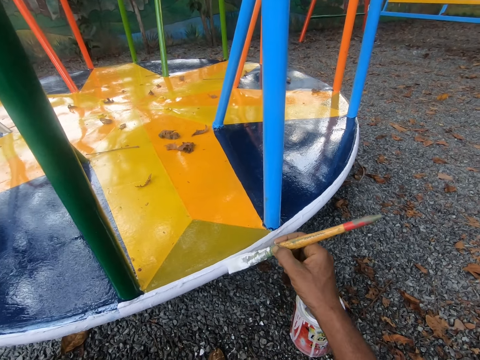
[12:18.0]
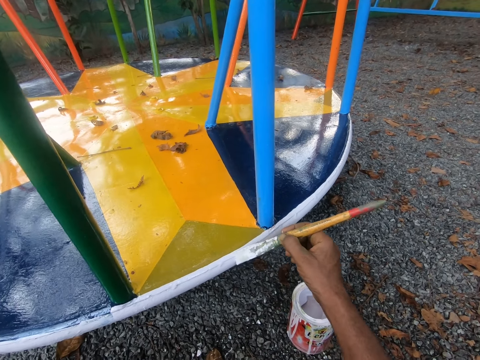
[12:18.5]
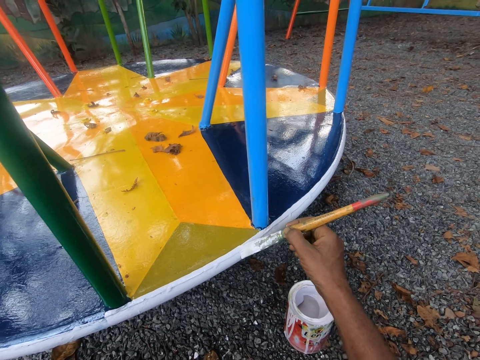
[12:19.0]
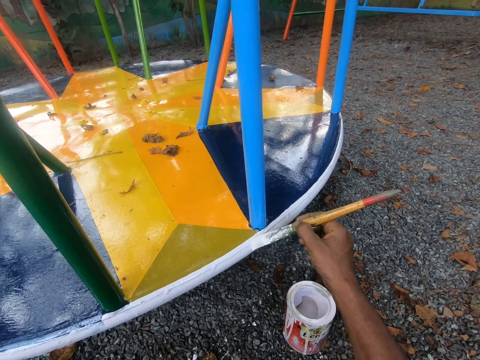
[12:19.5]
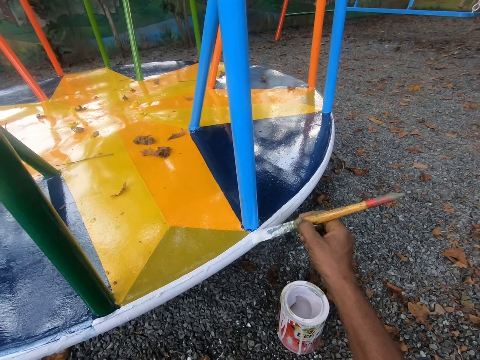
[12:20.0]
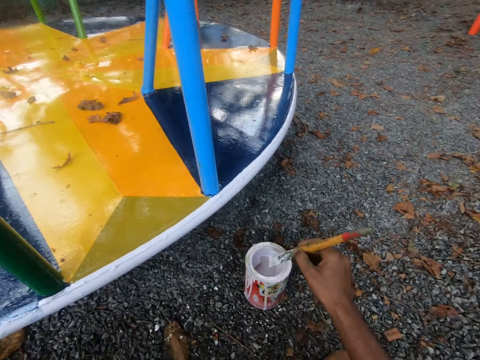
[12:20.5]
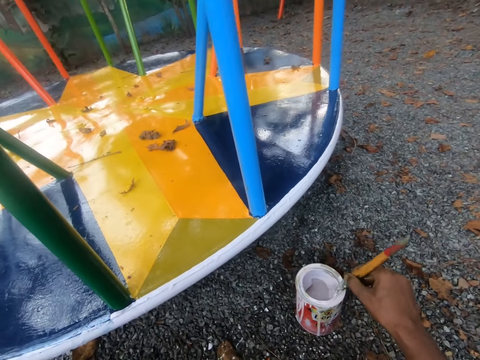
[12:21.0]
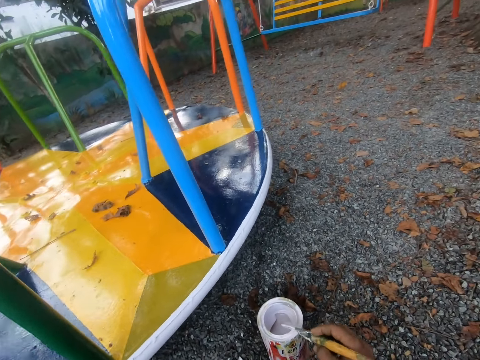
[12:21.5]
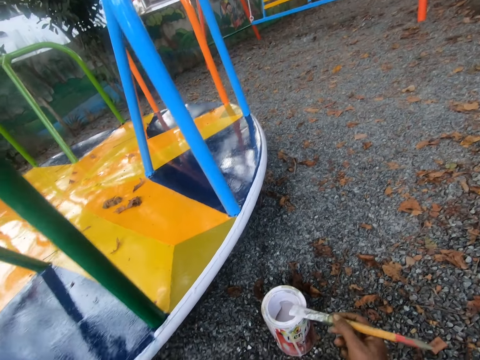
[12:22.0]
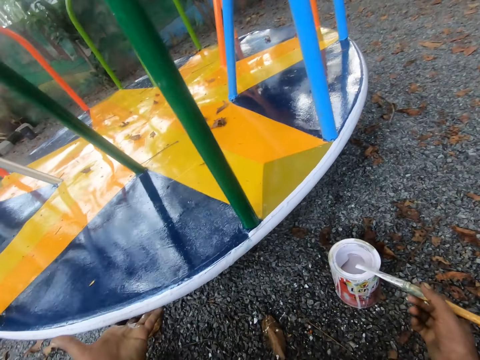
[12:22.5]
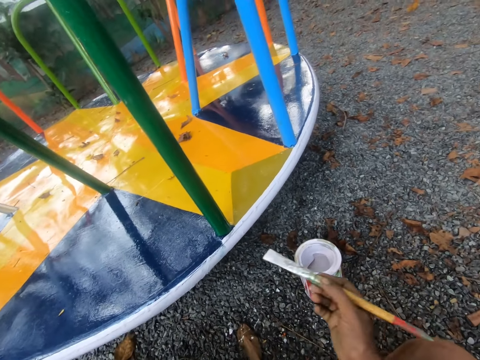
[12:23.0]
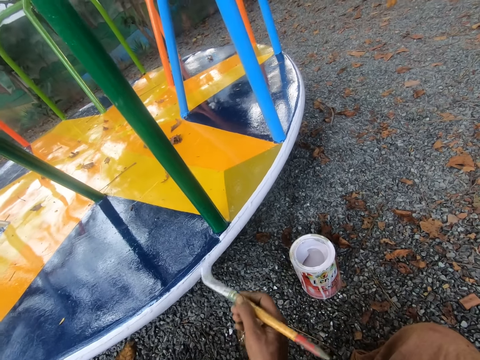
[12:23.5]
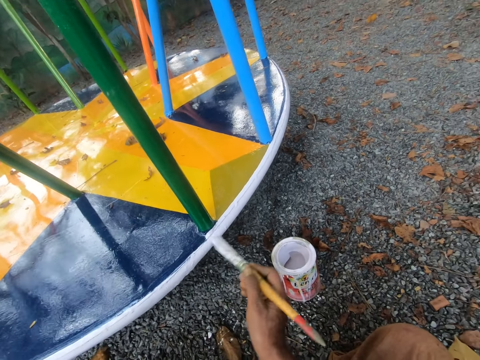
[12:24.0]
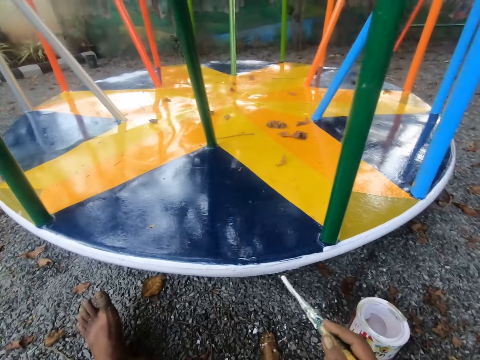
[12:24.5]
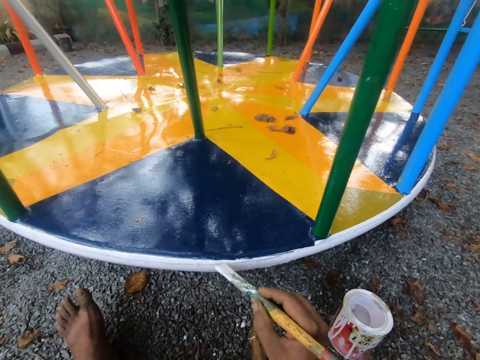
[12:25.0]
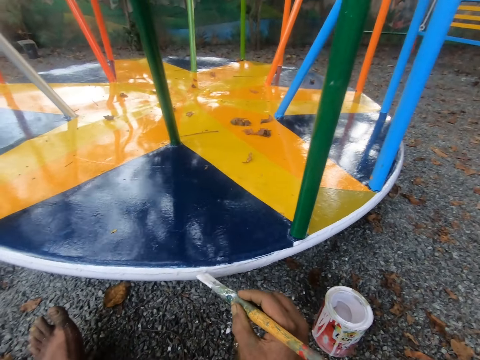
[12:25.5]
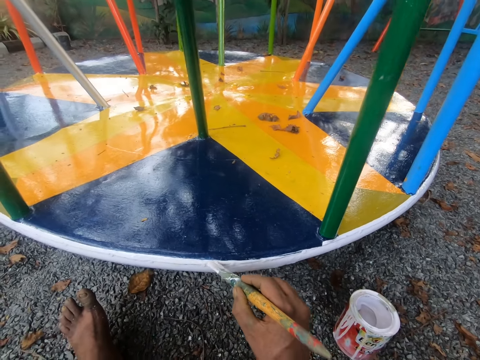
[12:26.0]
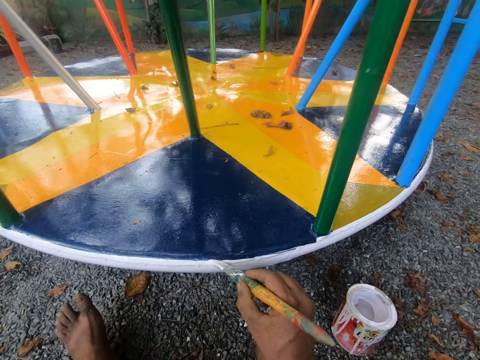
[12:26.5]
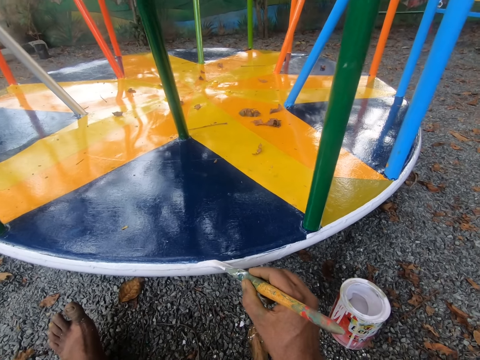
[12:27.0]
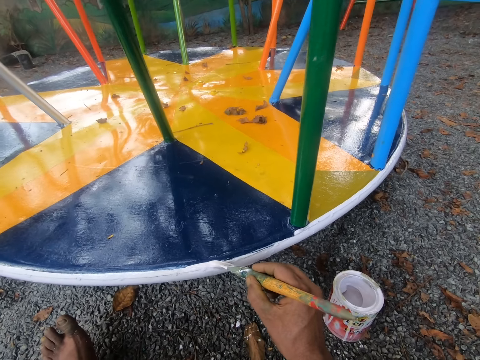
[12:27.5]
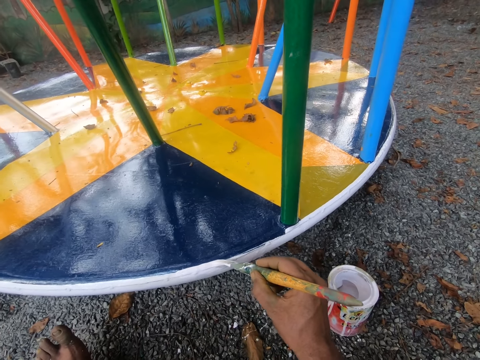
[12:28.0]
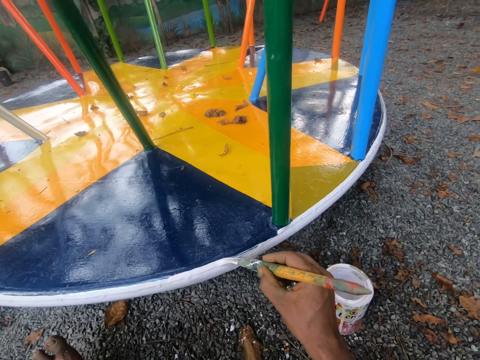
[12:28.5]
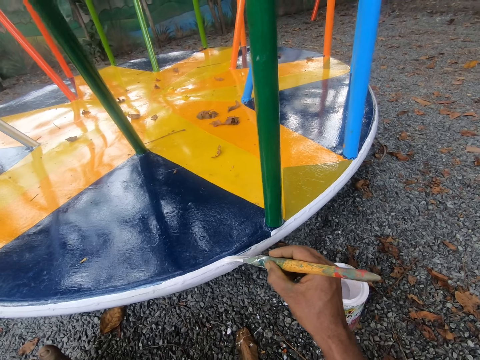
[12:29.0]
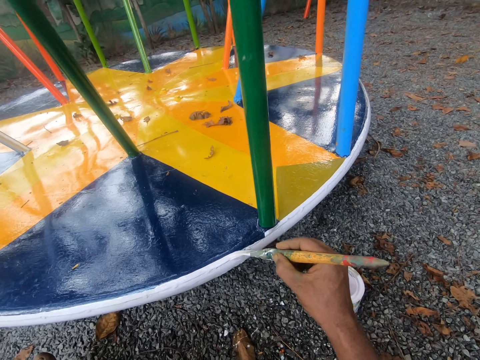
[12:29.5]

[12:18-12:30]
The camera wearer dips the paint brush in his right hand into the paint container on the ground. He wipes the paint brush in his right hand on the rim of the paint container. He adjusts the merry-go-round or swing. He releases the merry-go-round. He paints the swing with the paint brush in his right hand.

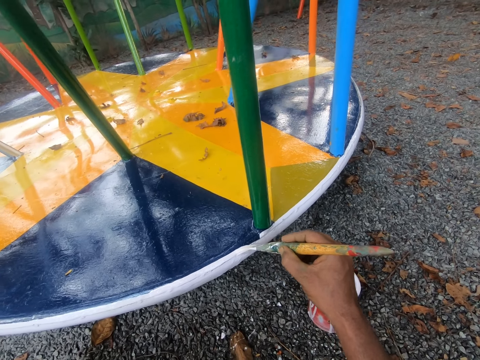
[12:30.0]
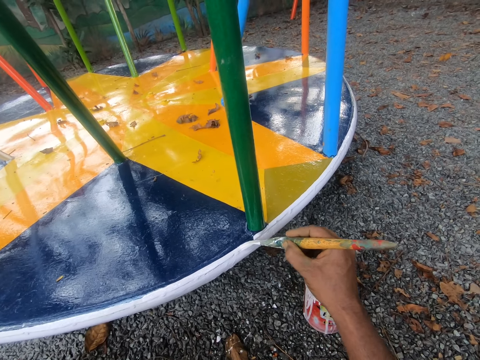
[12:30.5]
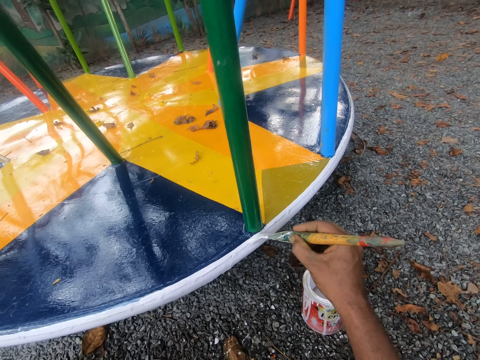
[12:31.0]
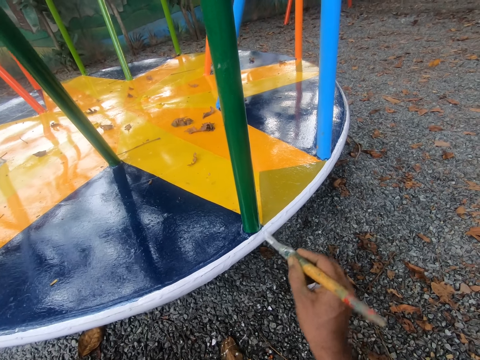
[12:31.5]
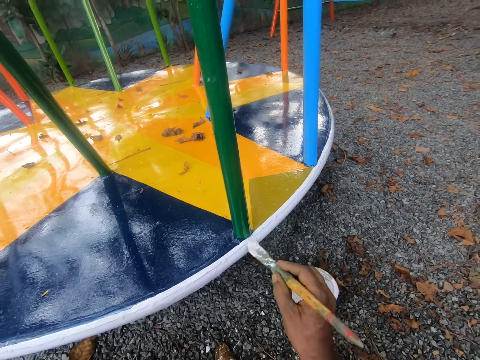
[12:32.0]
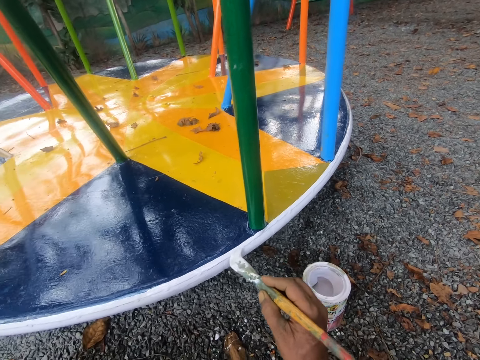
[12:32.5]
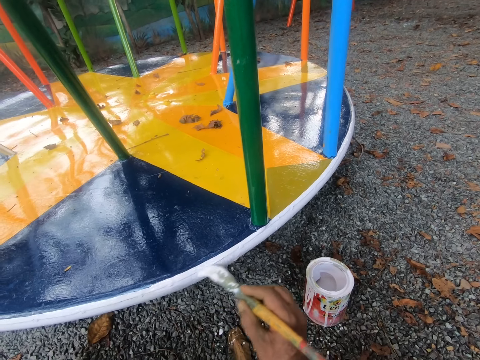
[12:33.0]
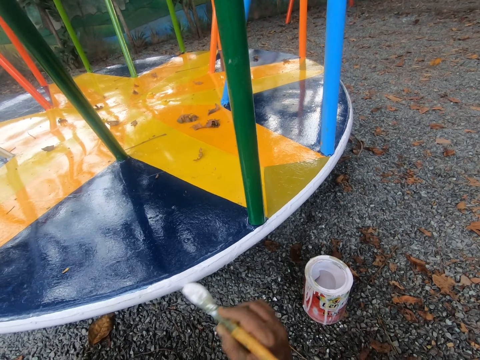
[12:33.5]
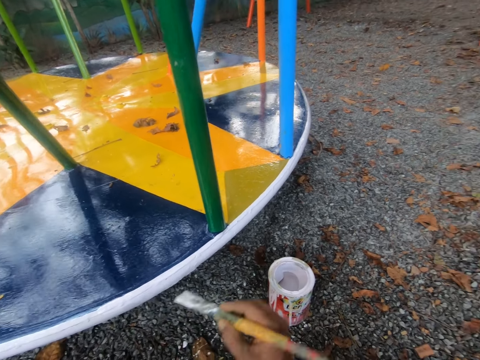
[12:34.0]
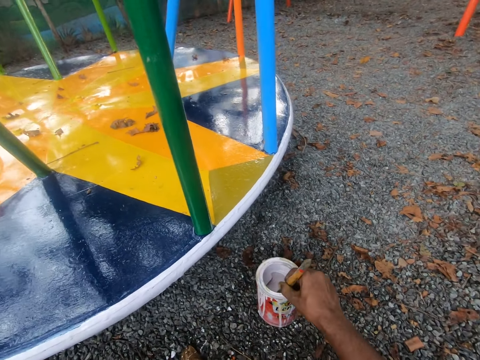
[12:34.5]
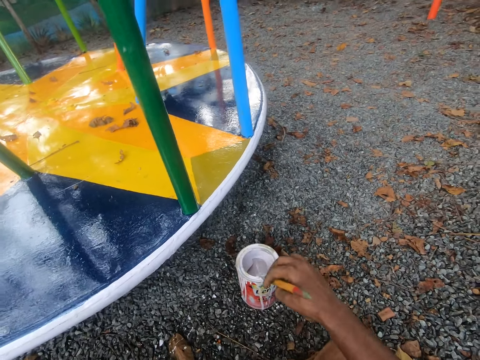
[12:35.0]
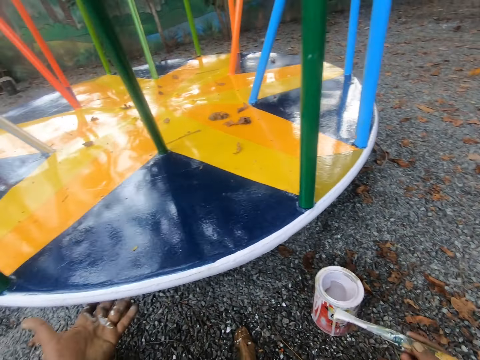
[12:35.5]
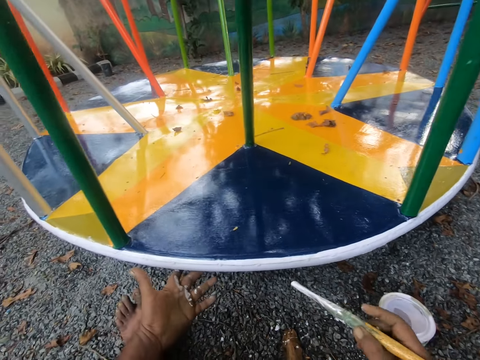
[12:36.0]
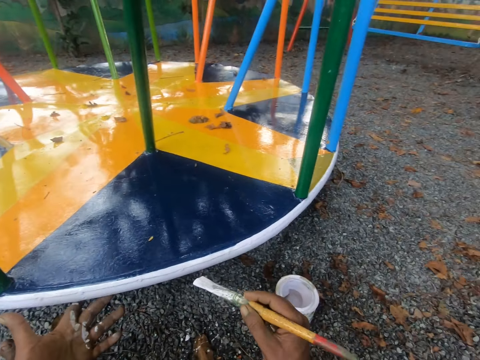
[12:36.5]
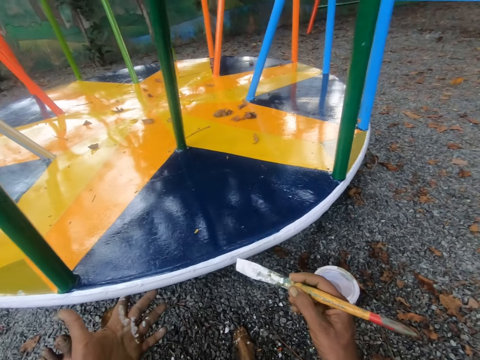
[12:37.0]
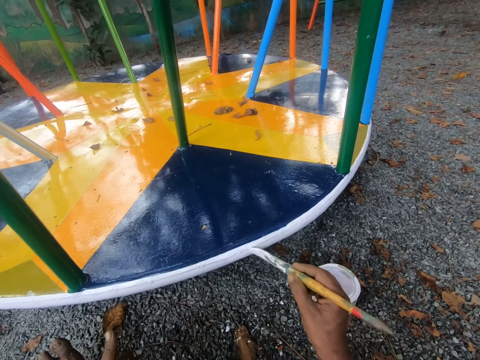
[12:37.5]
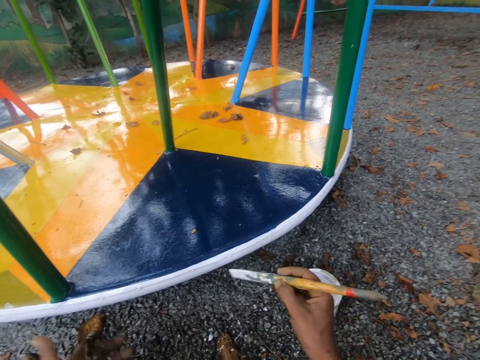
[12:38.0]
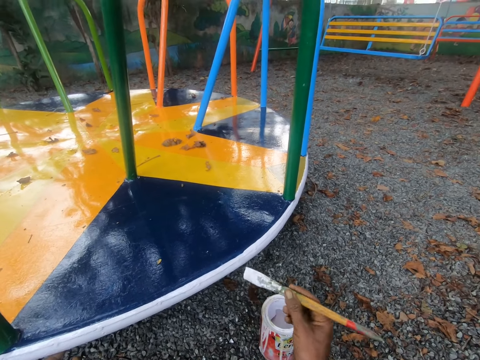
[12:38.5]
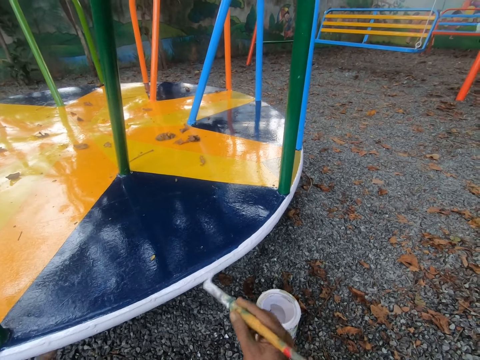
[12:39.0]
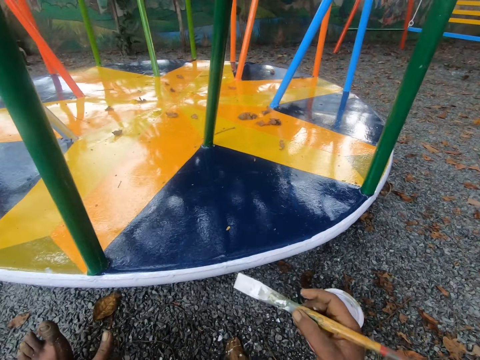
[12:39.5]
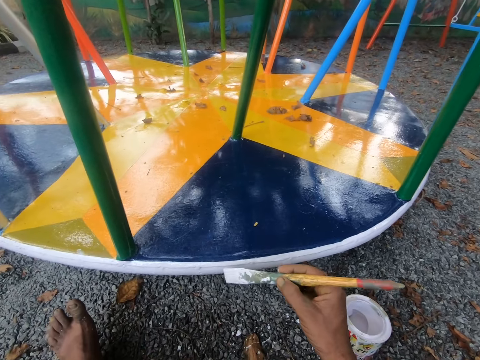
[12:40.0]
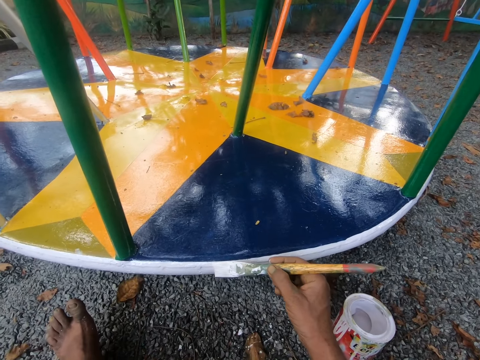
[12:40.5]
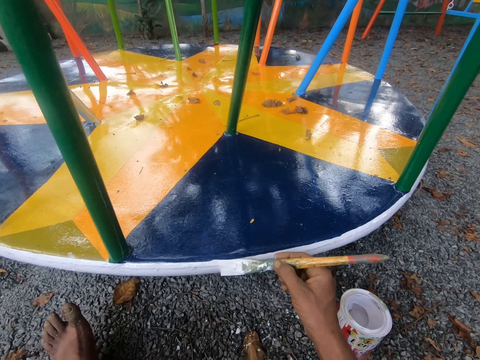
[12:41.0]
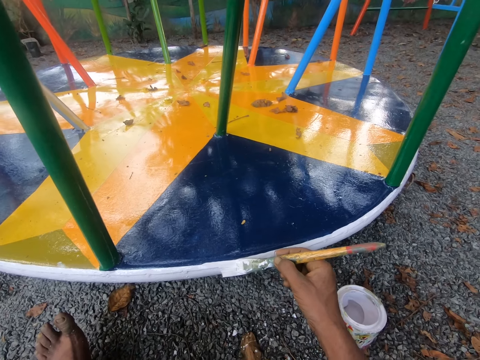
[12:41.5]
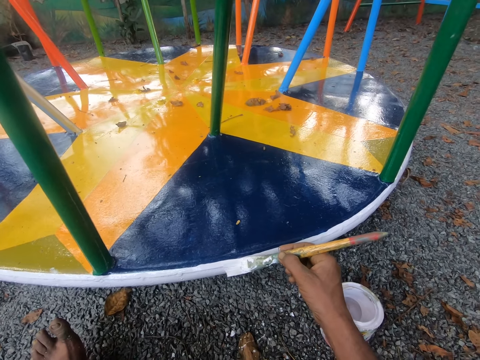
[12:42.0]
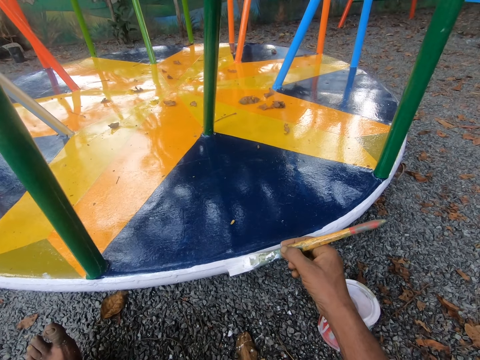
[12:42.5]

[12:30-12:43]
The camera wearer dips the paint brush in his right hand into the paint container on the ground. He wipes the paint brush in his right hand on the rim of the paint container. He paints the swing with the paint brush in his right hand.

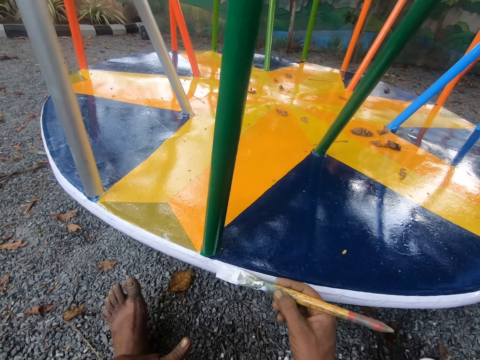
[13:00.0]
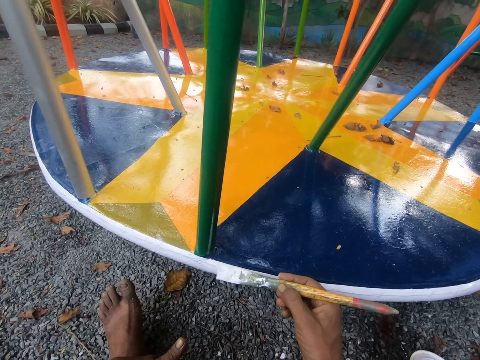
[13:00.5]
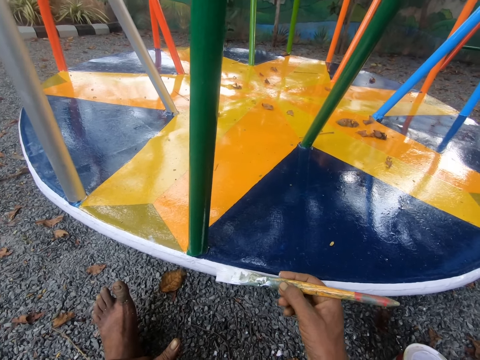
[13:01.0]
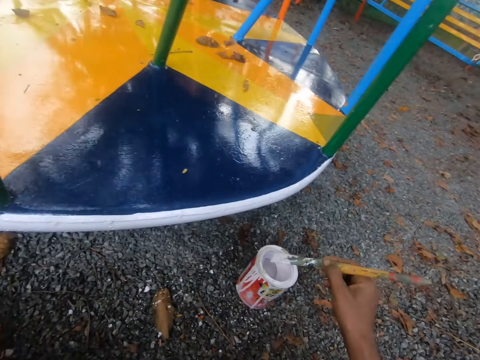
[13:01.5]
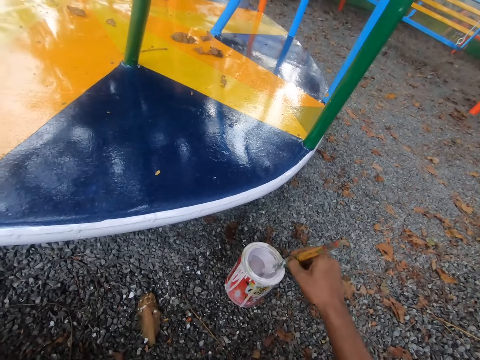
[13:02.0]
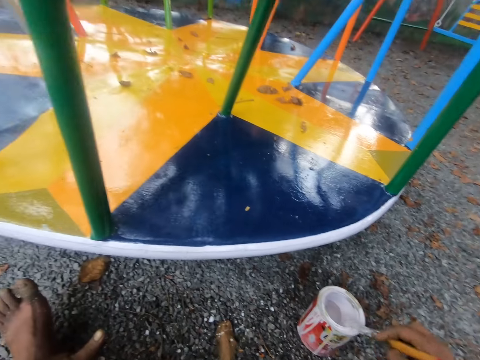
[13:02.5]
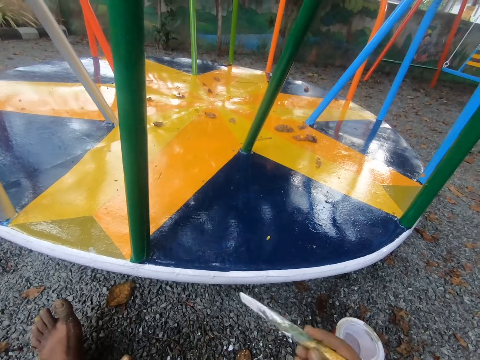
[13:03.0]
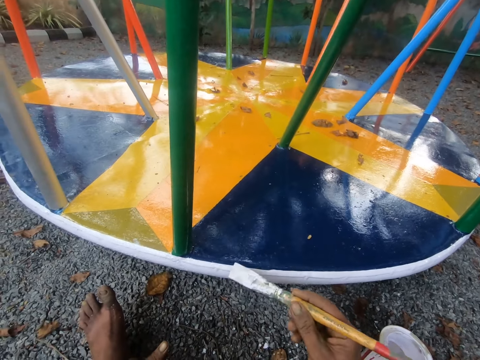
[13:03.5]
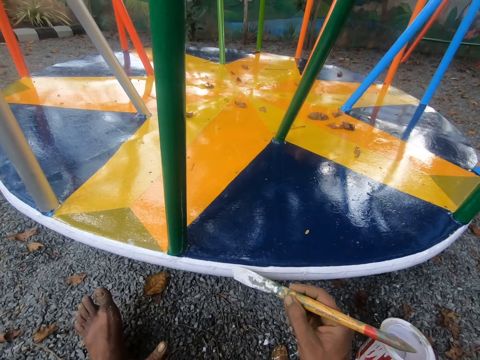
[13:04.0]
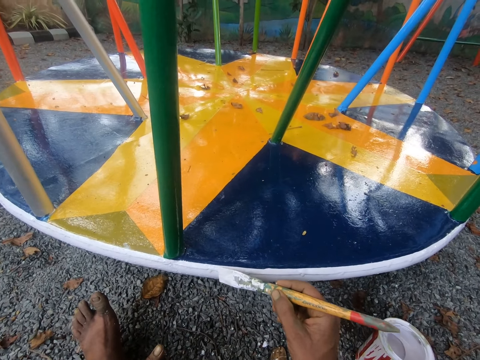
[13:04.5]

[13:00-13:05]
The camera wearer dips the paint brush in his right hand into the paint container on the ground. He wipes the paint brush in his right hand on the rim of the paint container. He paints the swing with the paint brush in his right hand.
